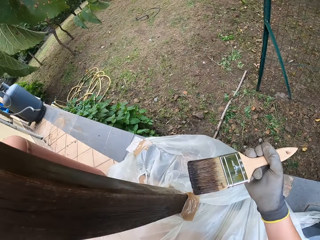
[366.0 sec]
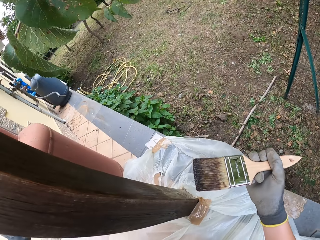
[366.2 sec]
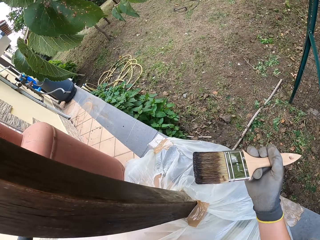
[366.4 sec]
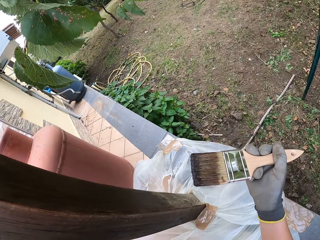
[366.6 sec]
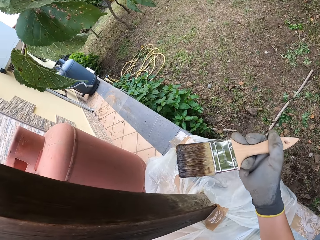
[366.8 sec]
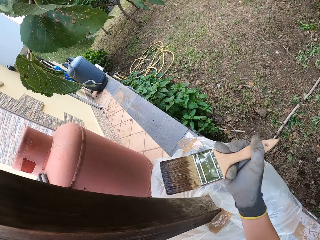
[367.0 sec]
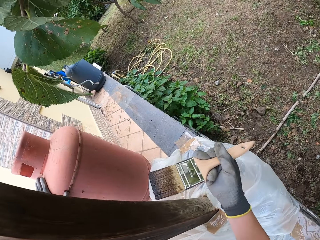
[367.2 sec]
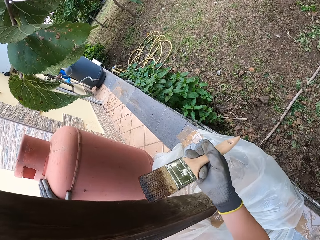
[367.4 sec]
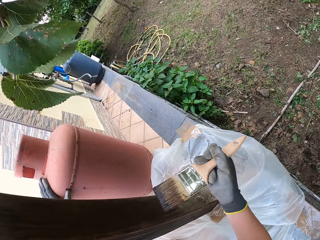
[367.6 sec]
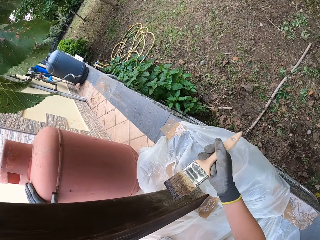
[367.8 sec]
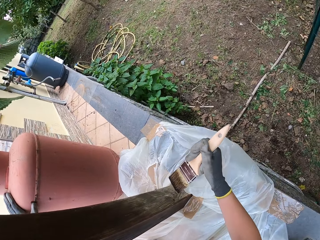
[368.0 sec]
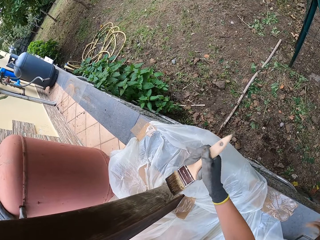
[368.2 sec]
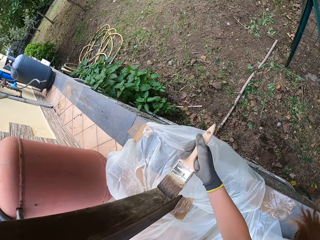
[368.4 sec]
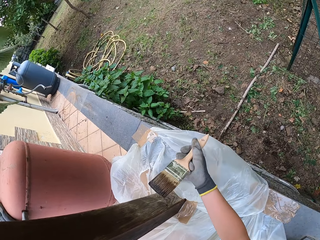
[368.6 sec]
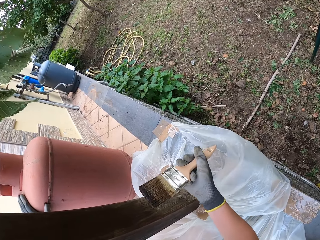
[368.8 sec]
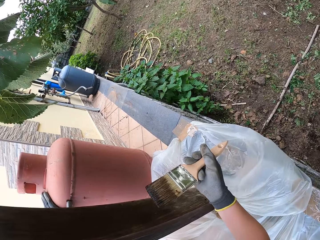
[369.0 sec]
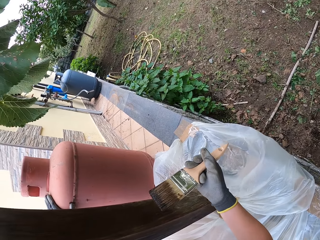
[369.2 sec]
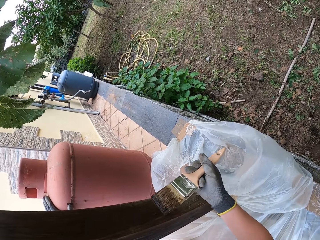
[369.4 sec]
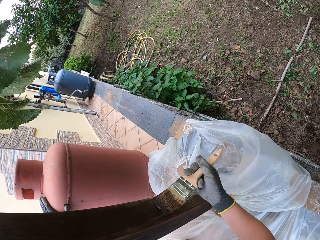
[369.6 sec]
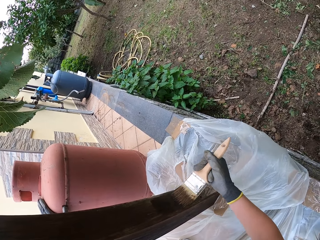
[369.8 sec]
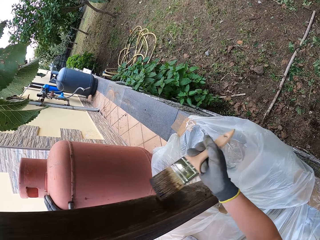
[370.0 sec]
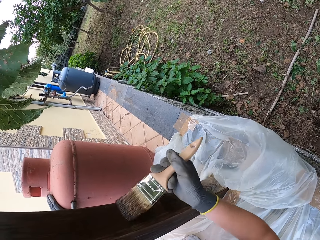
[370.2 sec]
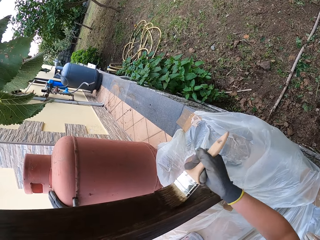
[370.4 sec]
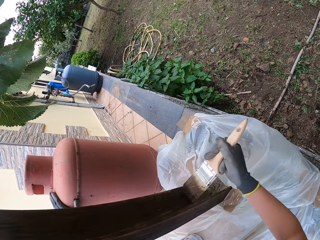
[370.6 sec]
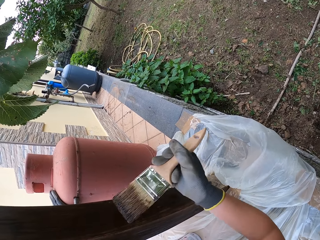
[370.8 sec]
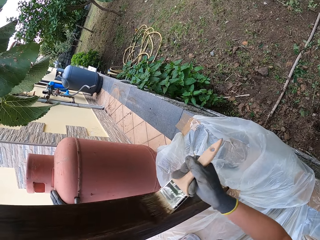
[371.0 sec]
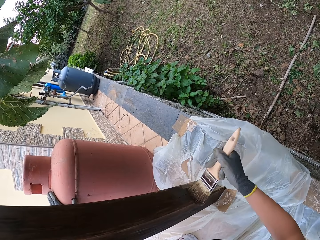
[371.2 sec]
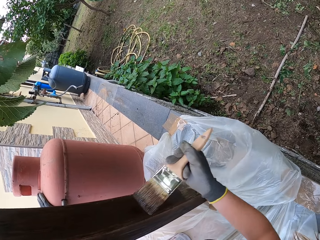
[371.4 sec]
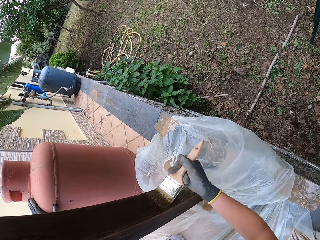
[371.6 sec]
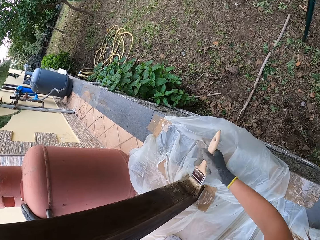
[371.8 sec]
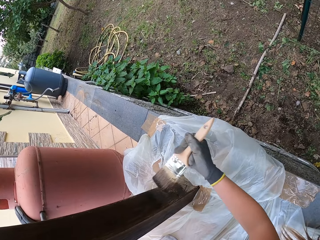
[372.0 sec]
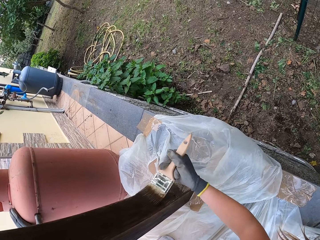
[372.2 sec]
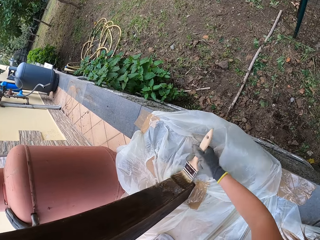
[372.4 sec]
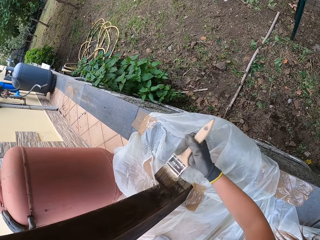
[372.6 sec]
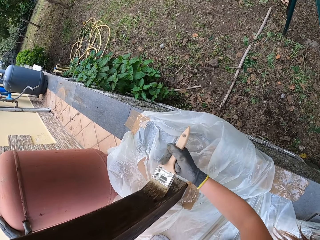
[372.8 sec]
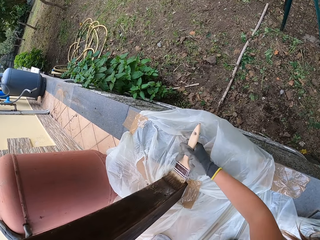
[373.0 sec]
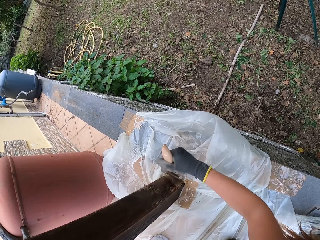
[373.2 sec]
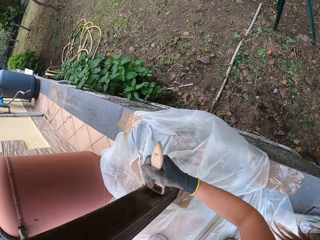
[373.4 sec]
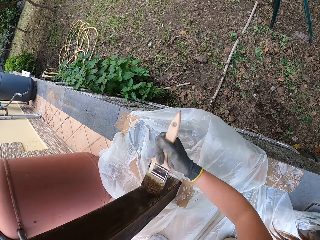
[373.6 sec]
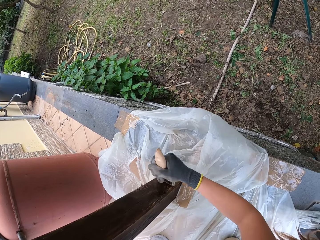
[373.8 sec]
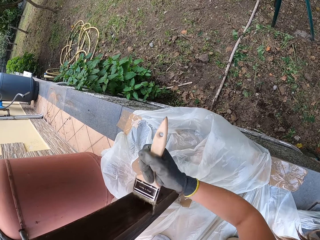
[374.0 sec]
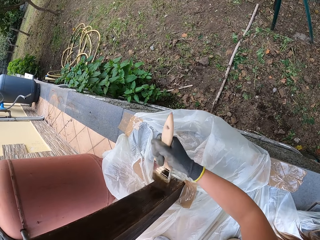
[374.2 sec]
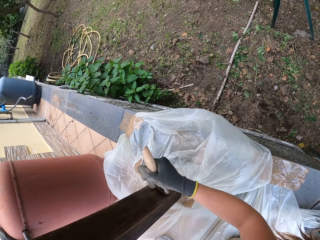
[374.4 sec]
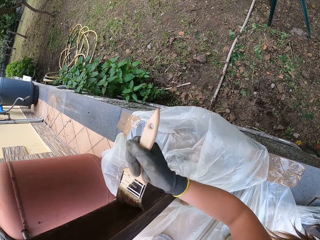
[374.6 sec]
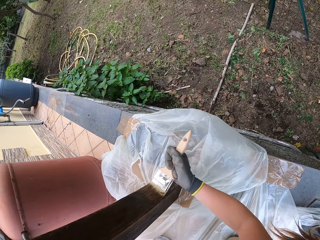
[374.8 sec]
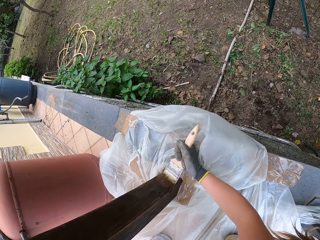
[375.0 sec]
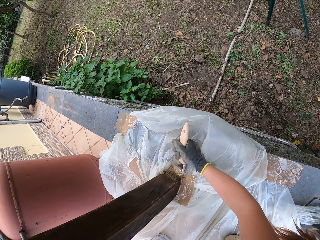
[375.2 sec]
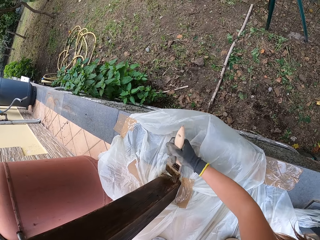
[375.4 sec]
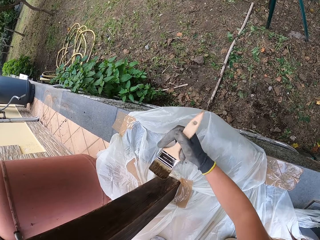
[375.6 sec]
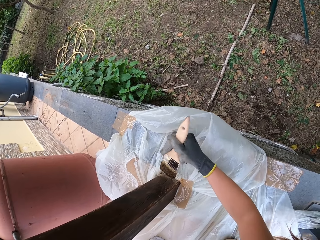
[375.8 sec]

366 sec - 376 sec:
The camera wearer paints the wooden balcony rail.

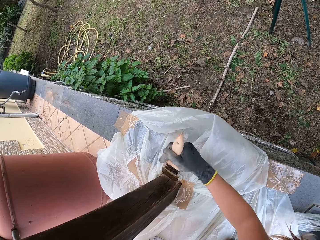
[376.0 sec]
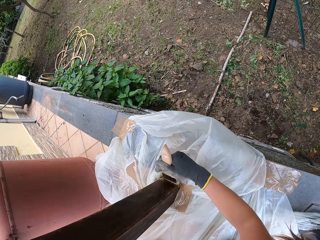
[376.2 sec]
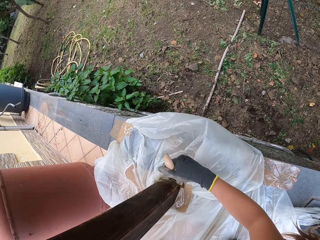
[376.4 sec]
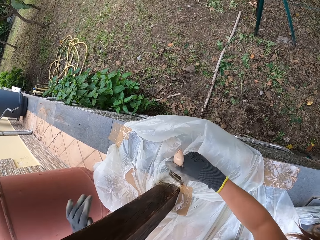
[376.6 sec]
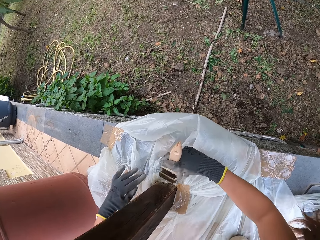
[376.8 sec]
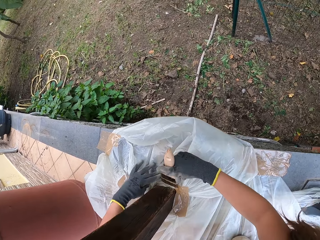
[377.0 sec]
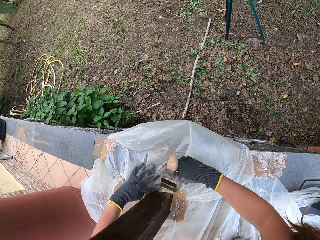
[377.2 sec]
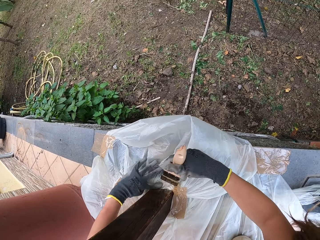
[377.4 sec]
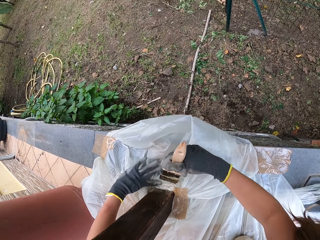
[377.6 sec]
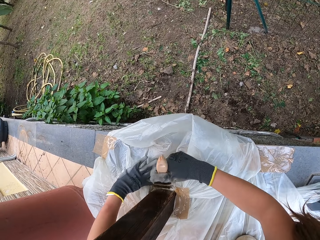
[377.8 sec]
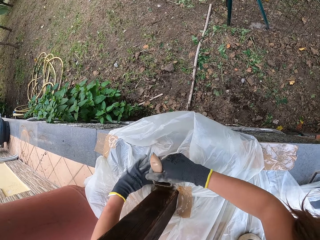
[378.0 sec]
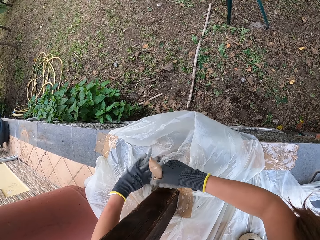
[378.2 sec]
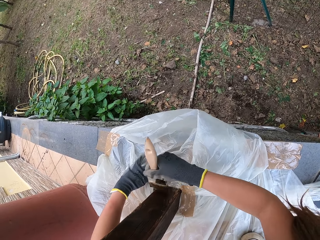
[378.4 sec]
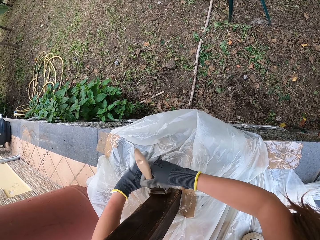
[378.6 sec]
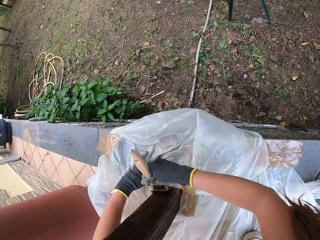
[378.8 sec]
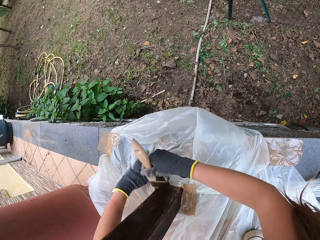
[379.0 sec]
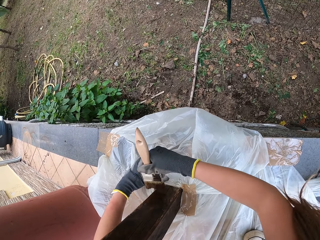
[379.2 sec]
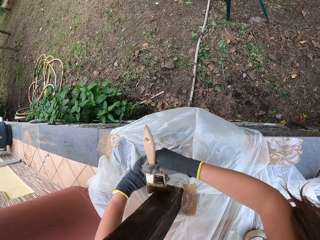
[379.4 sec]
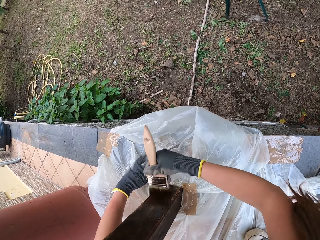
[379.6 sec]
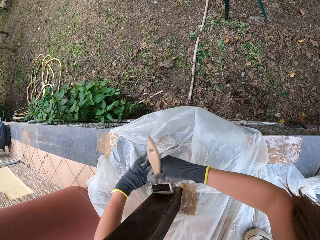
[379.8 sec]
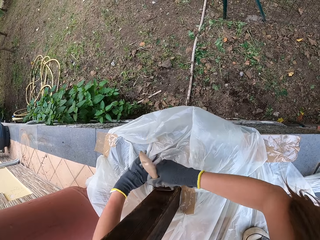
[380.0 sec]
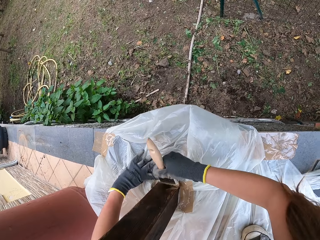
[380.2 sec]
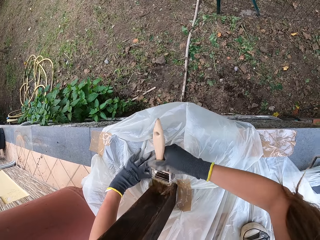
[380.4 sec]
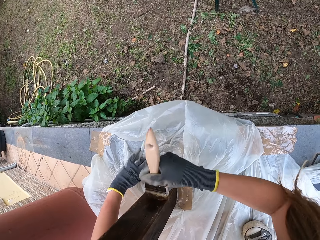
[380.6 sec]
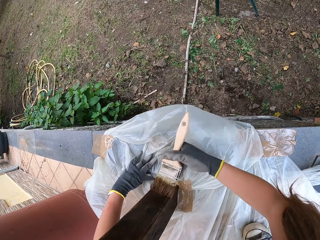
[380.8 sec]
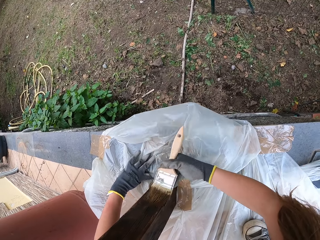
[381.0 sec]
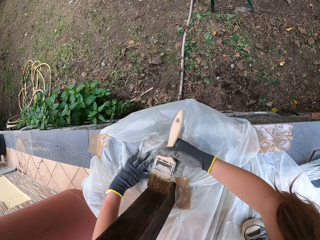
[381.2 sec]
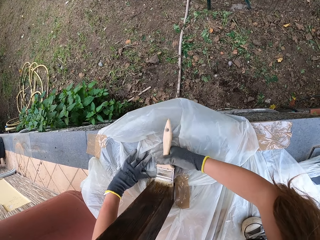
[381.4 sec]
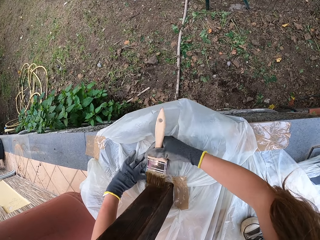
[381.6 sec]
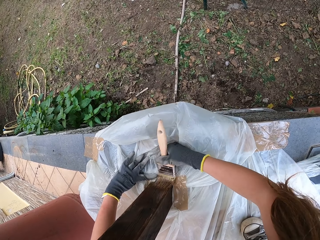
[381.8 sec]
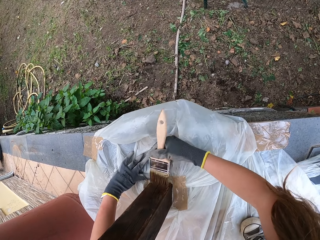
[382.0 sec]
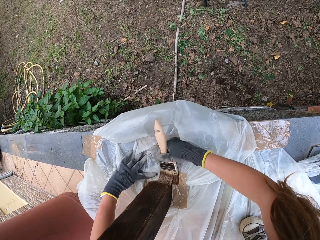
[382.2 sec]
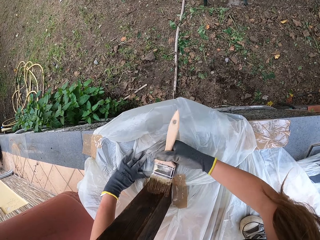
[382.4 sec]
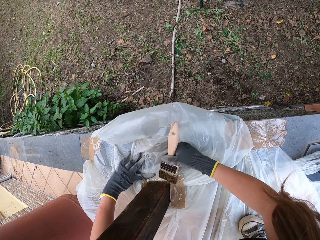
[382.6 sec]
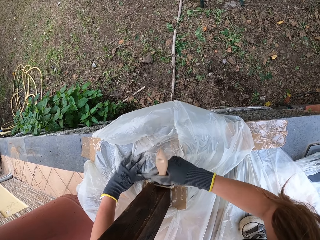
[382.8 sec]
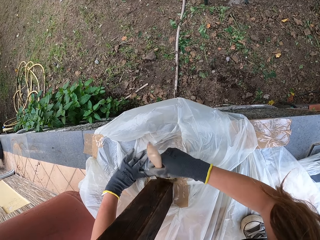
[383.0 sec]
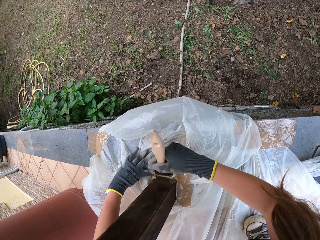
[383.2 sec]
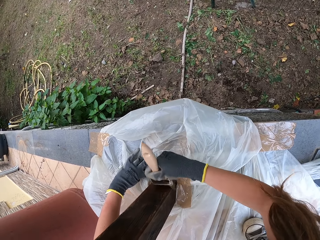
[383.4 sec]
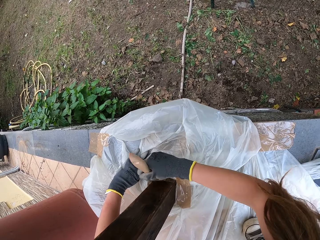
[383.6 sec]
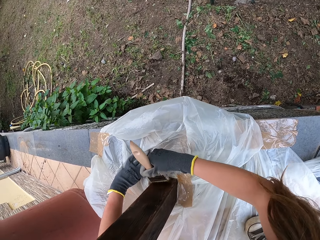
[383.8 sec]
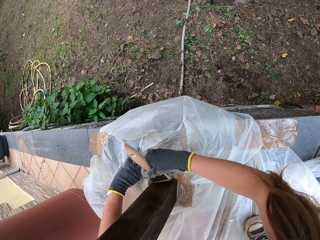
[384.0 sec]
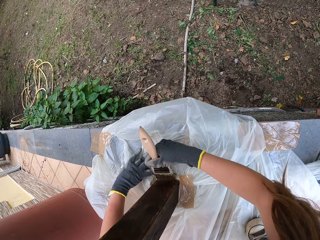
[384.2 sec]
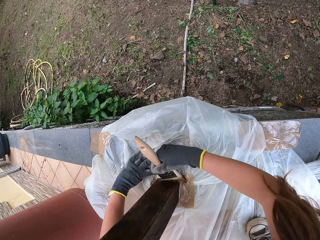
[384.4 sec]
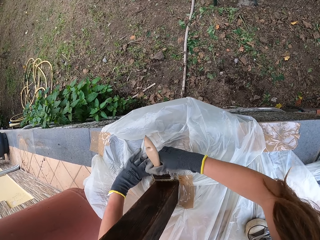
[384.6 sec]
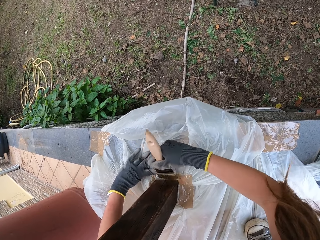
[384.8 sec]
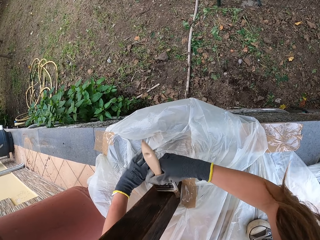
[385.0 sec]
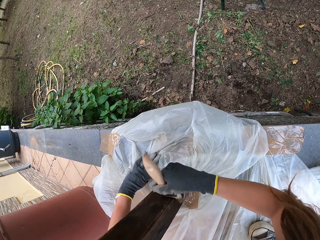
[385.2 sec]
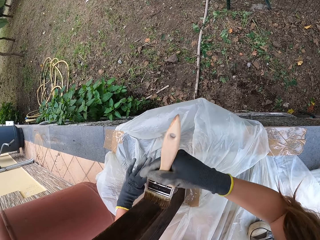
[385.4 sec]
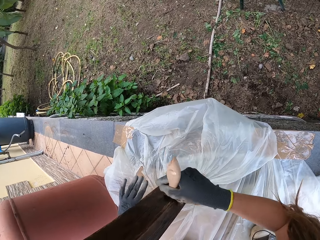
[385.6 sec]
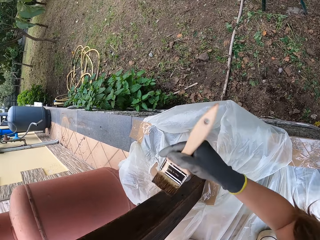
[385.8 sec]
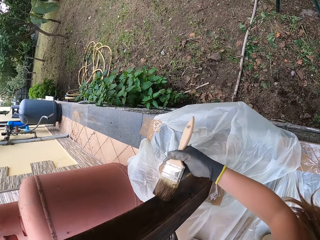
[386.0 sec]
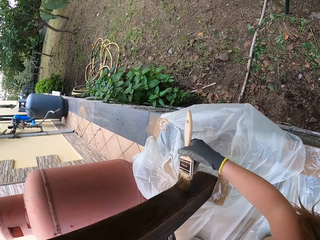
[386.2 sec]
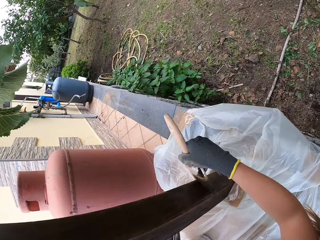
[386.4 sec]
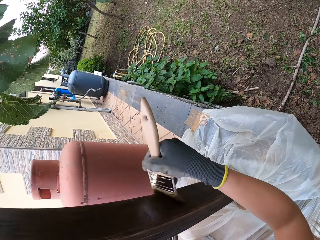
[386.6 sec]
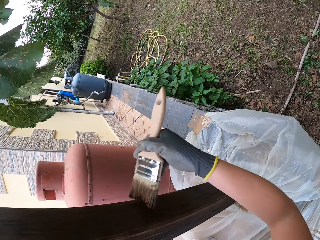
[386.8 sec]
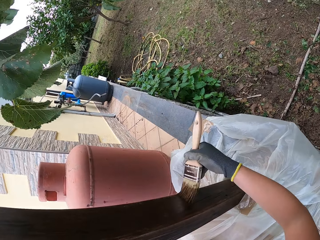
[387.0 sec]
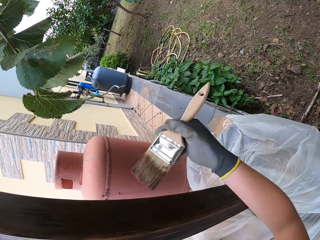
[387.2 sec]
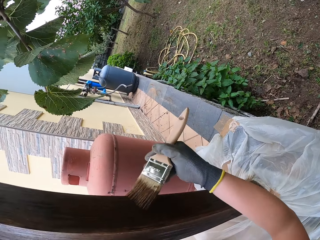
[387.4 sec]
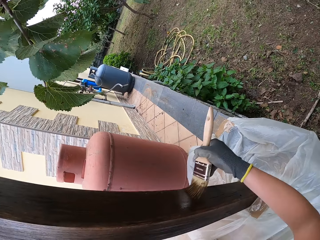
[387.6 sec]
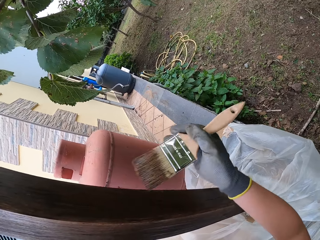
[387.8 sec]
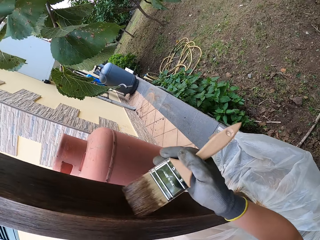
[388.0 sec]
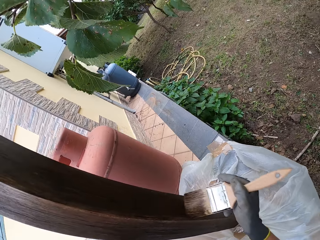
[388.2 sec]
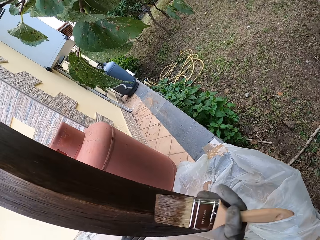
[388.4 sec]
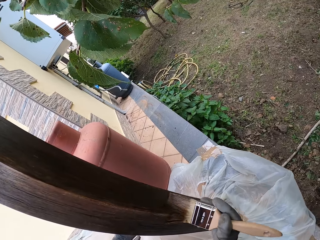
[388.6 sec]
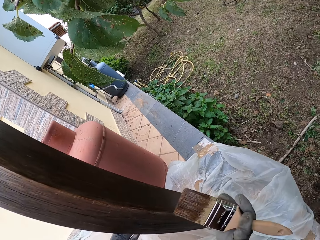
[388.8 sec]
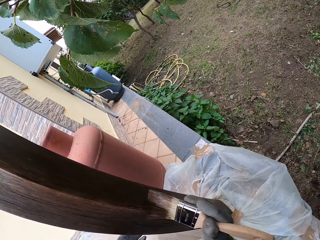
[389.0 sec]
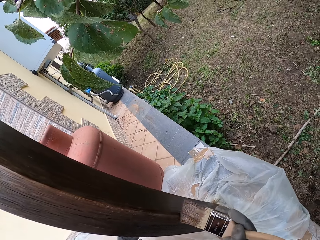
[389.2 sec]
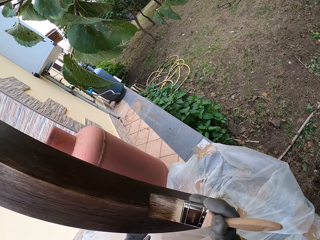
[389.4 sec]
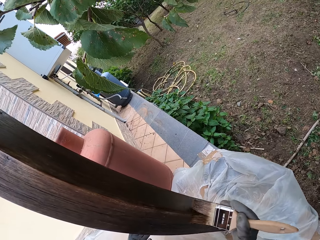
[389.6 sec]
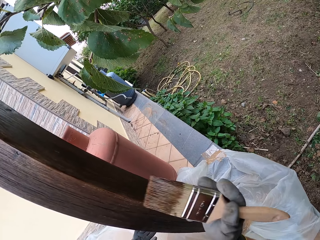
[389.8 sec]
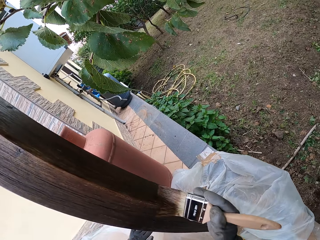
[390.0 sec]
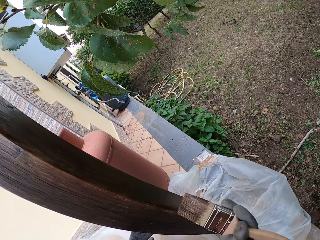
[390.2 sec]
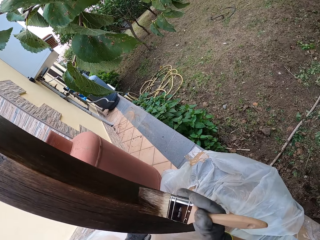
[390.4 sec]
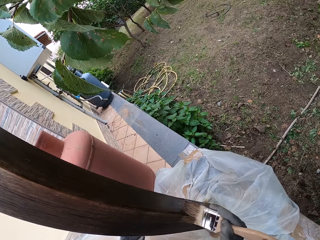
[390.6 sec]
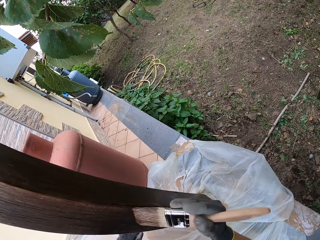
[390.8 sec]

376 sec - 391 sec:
The camera wearer holds down a nylon on the floor with her left hand. She removes her left hand on the nylon.
